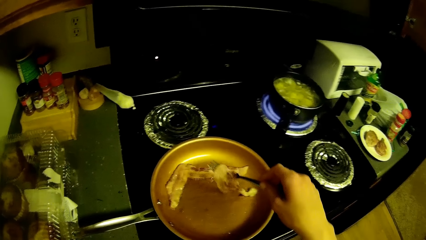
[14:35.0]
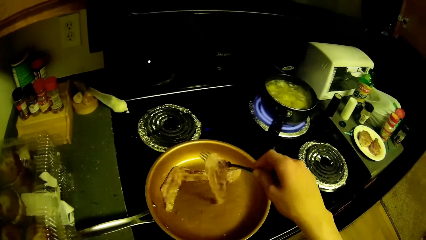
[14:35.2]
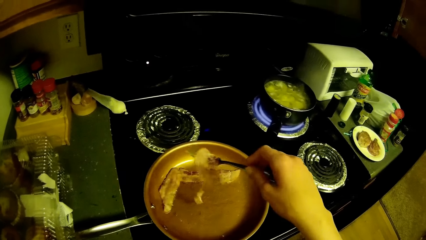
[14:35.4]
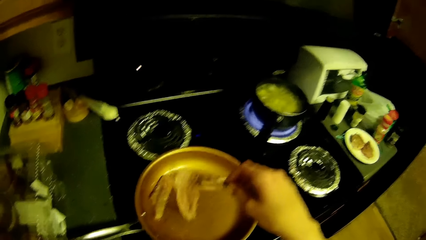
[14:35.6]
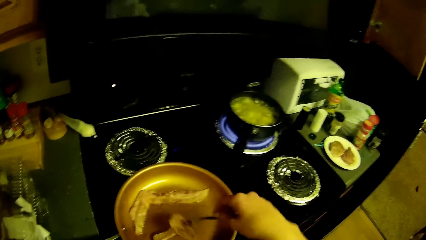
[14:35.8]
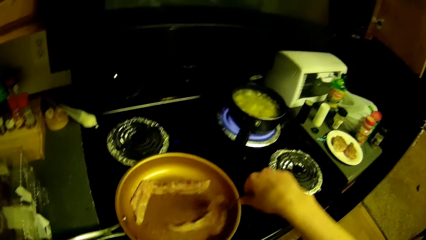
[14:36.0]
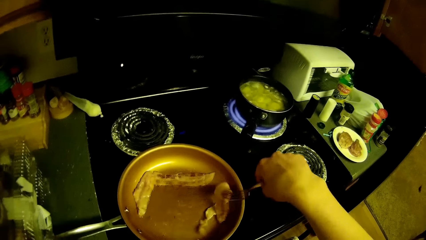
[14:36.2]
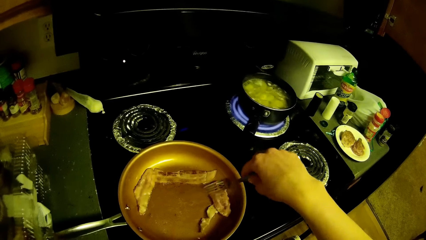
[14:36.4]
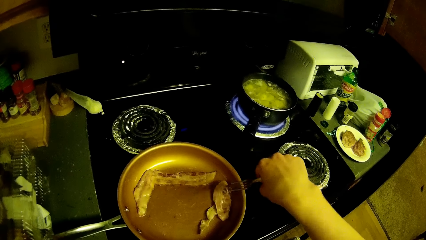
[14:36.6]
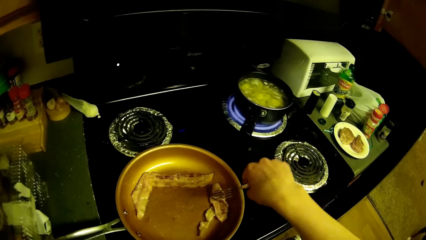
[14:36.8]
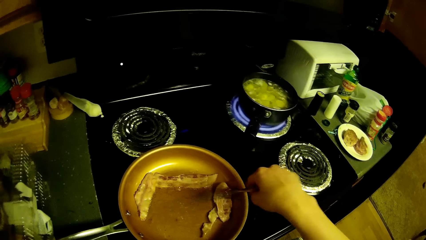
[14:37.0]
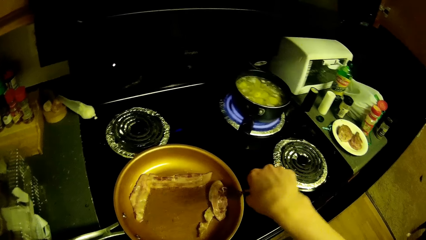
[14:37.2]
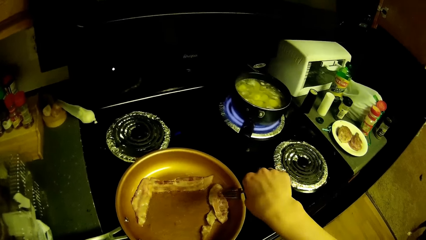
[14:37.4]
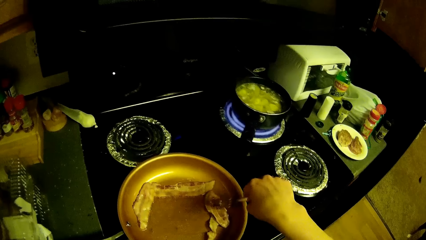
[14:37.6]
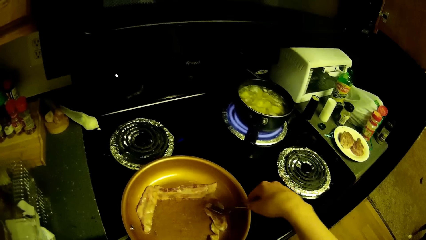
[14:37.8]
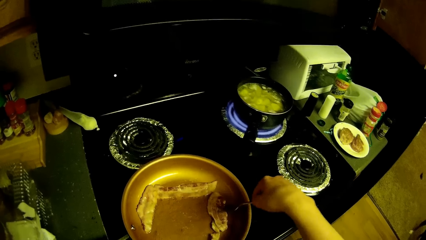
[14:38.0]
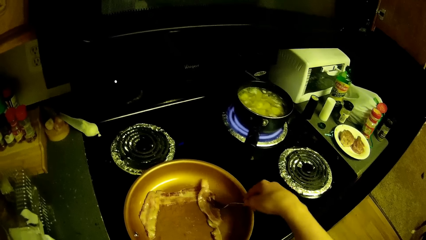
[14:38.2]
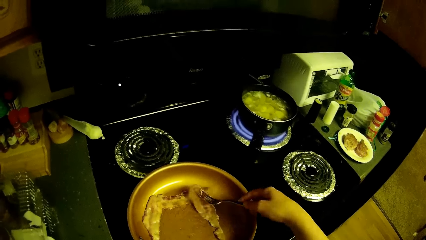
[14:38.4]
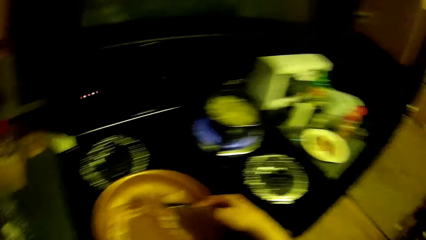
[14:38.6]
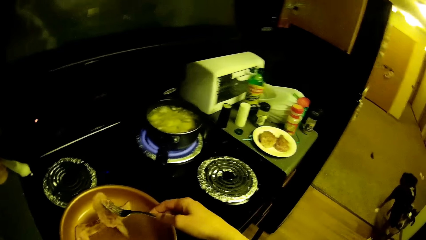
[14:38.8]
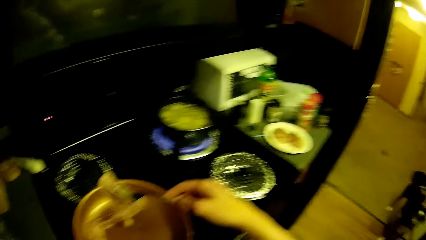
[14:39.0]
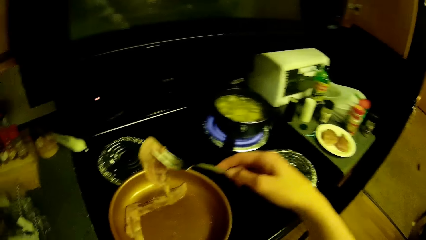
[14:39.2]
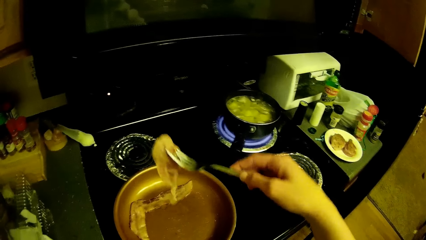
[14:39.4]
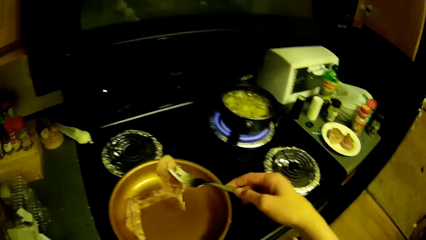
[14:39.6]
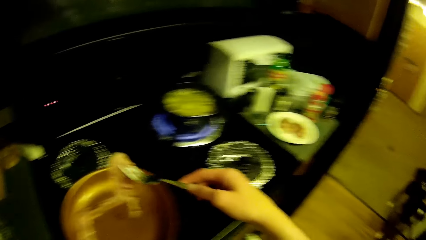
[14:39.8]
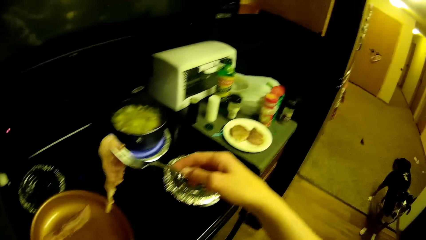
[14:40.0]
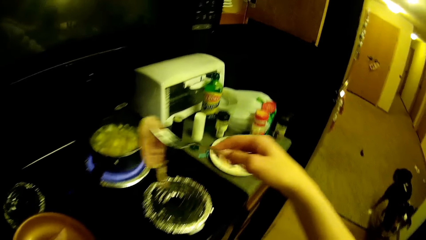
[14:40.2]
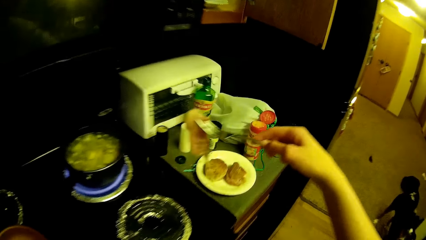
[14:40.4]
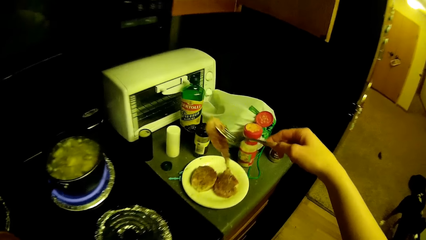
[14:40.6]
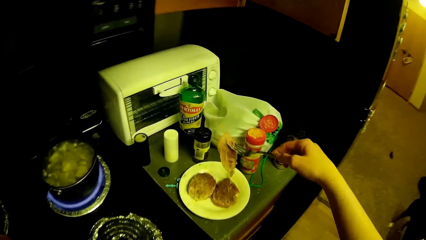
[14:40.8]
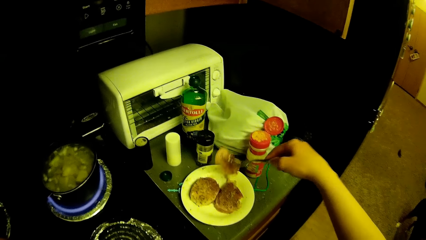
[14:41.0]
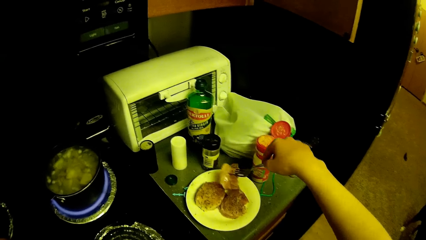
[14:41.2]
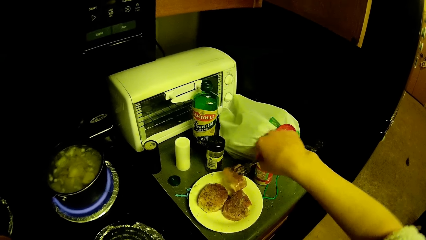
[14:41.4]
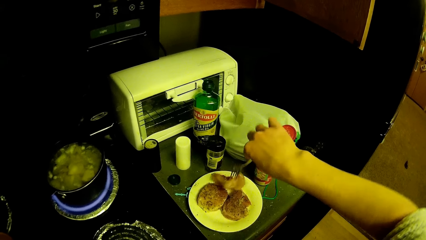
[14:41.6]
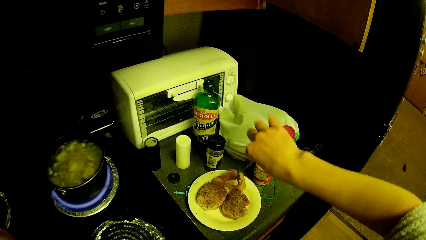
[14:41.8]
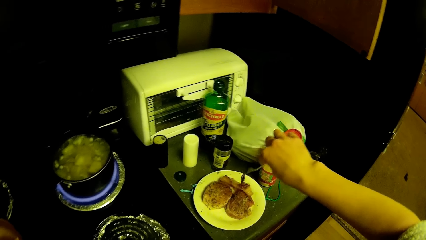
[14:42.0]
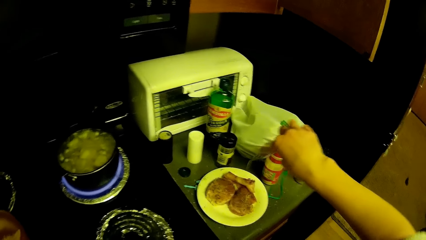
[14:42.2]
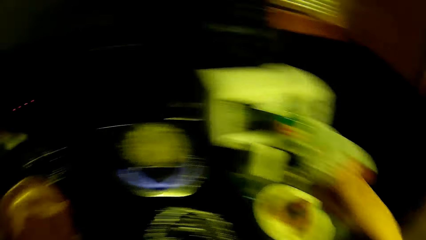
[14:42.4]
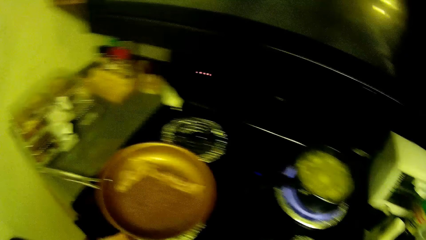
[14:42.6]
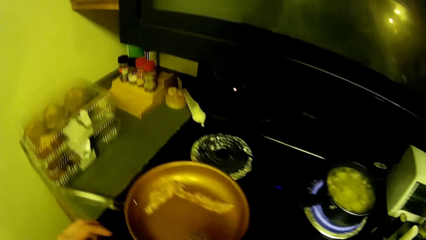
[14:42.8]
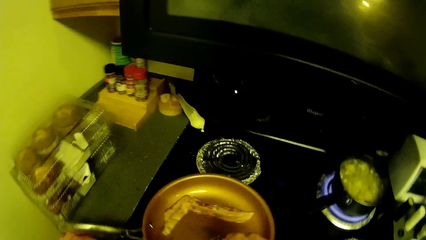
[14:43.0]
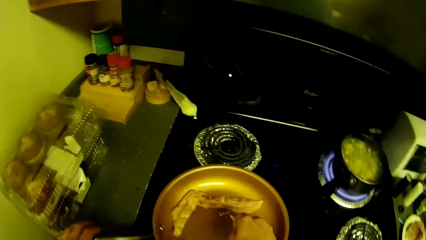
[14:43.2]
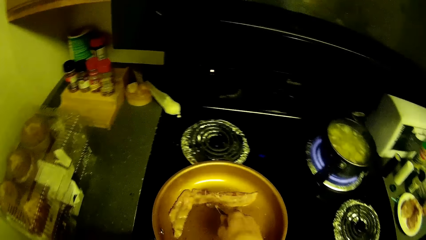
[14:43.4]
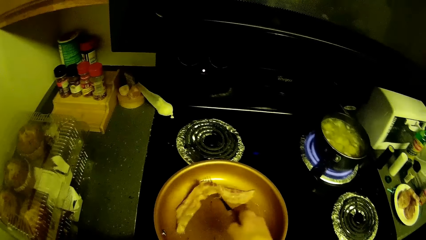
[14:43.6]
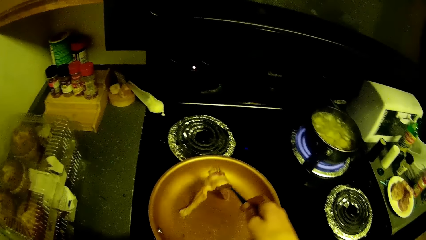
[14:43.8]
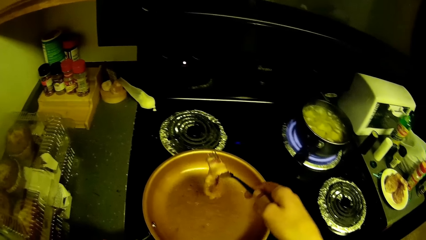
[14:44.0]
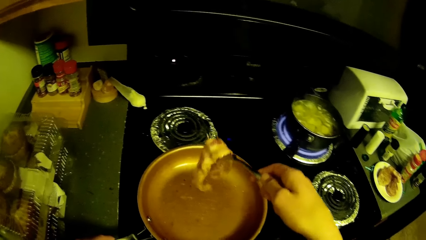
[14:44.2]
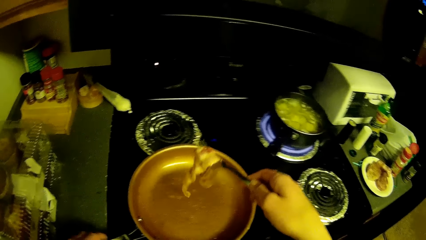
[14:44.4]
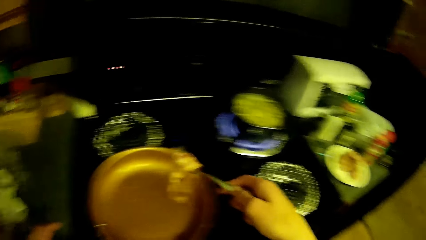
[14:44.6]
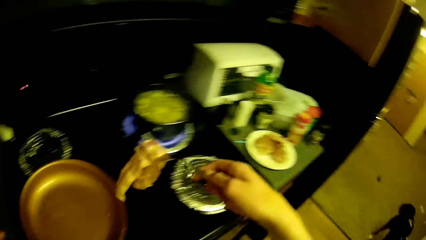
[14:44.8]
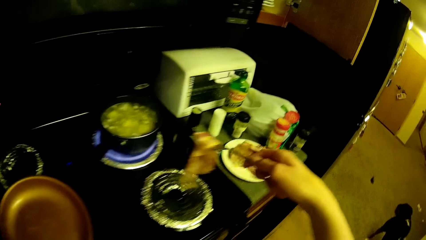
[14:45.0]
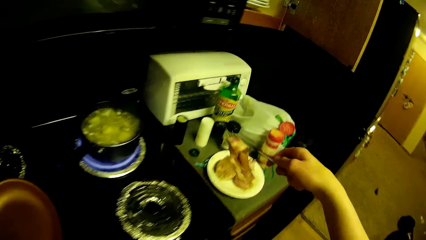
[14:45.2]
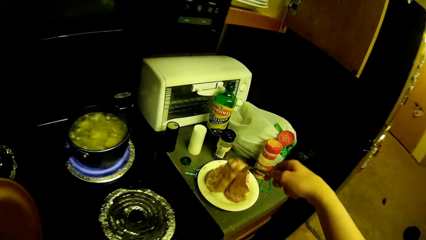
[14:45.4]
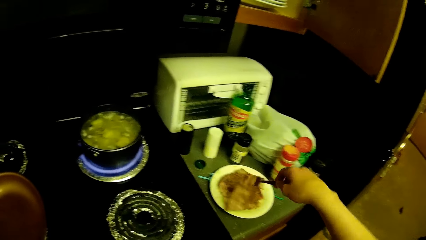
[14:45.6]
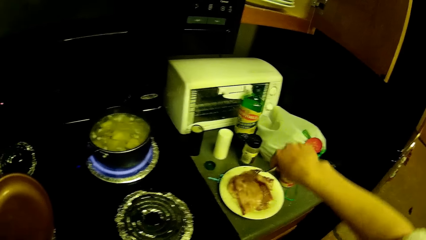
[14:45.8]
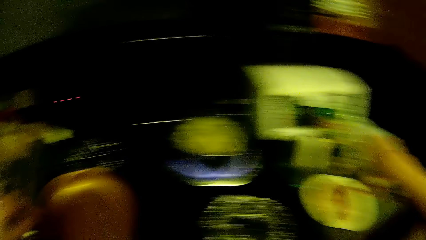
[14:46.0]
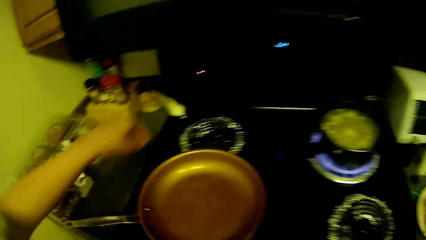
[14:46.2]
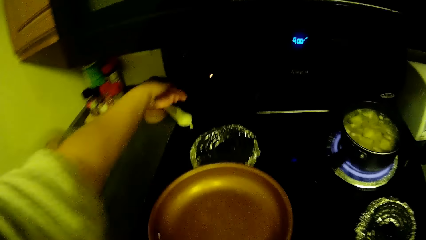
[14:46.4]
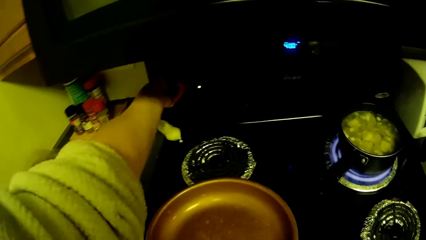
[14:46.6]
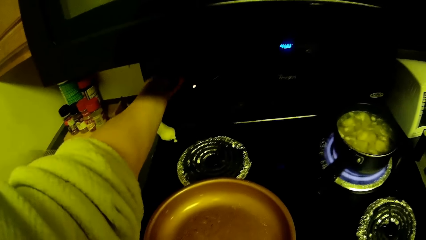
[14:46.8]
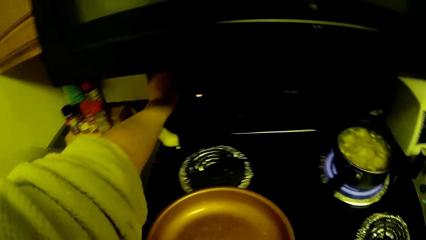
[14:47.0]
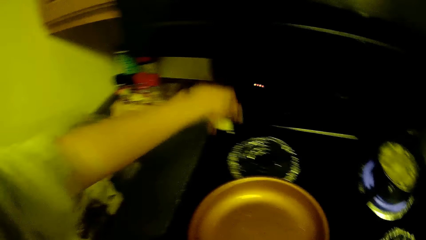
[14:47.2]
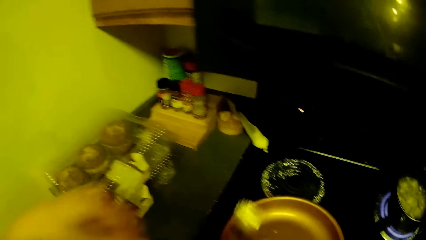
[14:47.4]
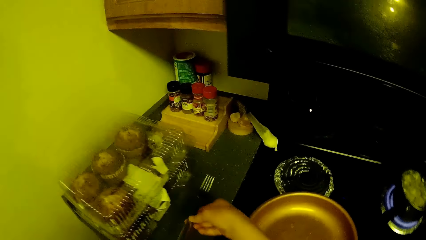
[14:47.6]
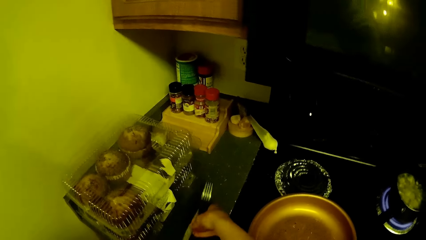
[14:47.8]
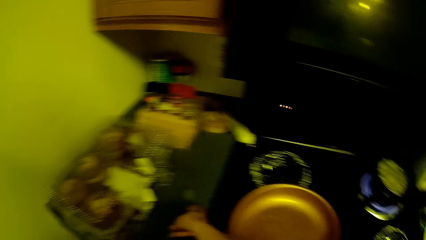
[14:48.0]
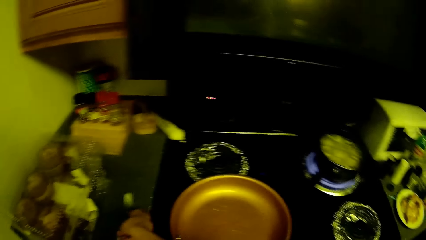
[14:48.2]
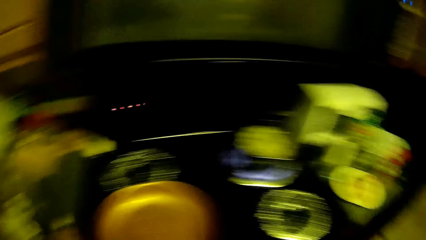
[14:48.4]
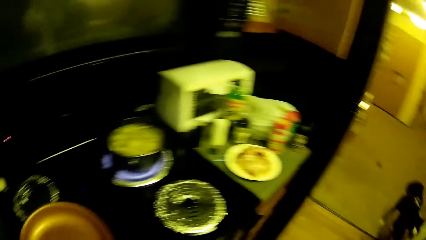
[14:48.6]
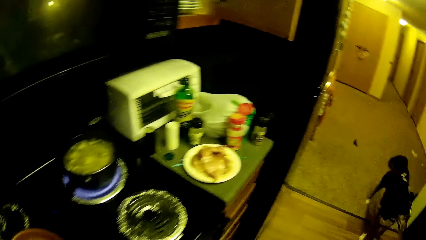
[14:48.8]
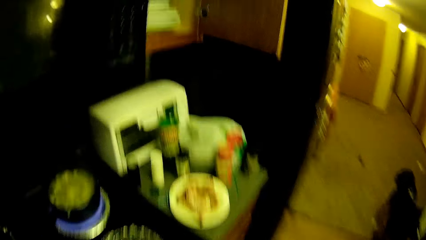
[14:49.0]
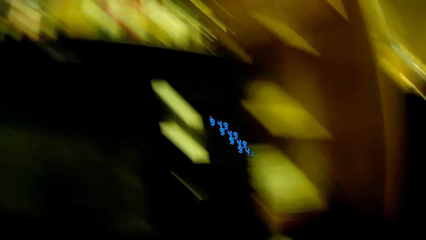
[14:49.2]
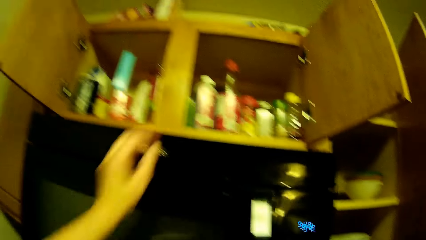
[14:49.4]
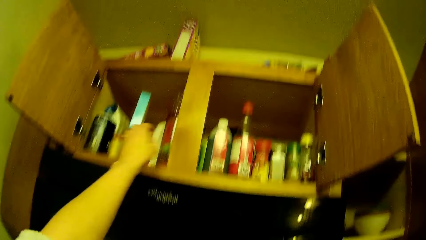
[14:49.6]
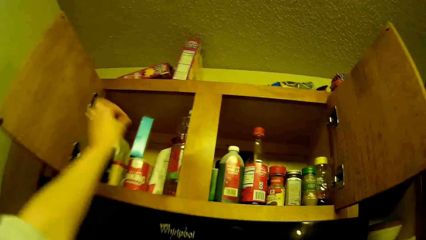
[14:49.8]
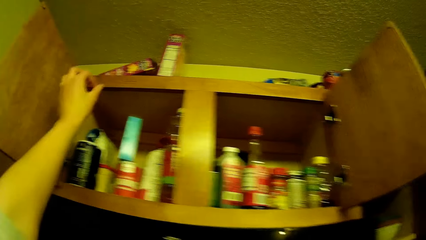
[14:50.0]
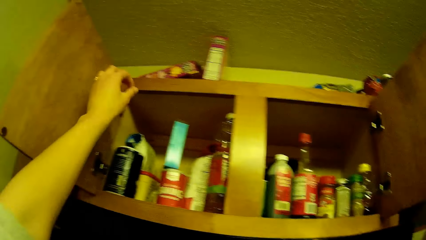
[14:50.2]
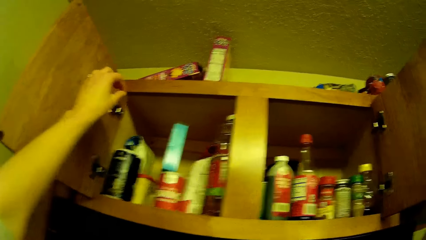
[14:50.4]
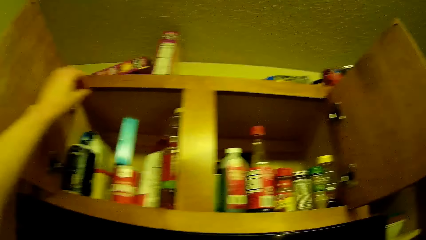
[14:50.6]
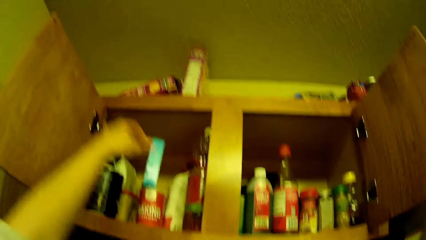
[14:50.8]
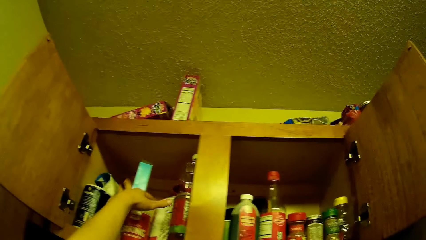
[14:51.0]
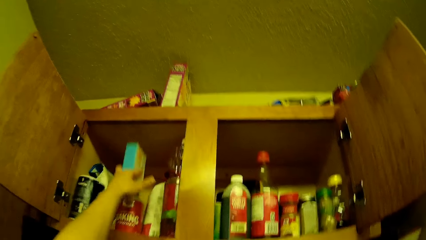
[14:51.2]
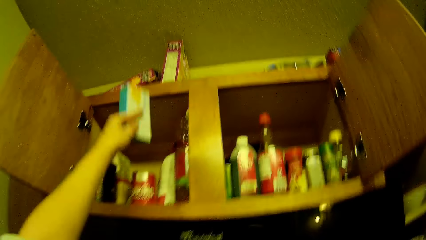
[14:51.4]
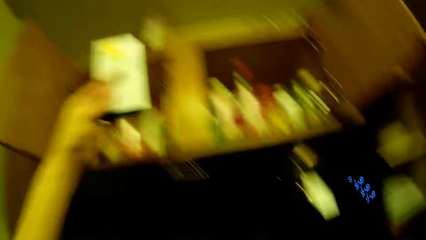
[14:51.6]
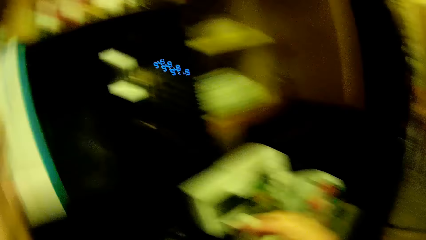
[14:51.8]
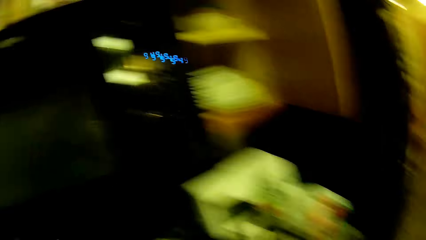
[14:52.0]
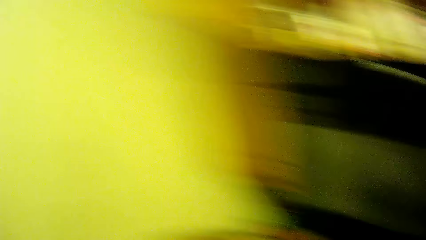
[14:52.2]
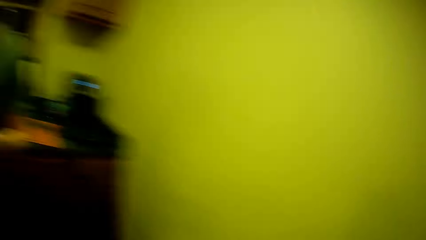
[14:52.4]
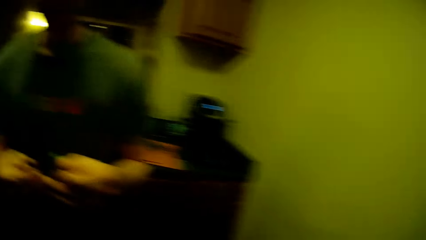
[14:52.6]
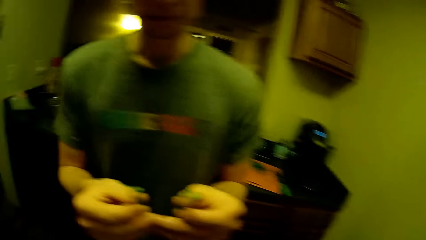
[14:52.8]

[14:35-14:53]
The camera wearer adjusts the fats in the frying pan with the fork. He picks a piece of fat from the frying pan with the fork. He drops the fat on a saucer. He picks another piece of fat from the frying pan with the fork. He drops the fat on the saucer. He puts off a microwave. He places the fork on the kitchen cabinet by the gas cooker. He searches through the kitchen cabinet's cupboard above him. He picks a carton from the kitchen cabinet's cupboard above him with his left hand.
